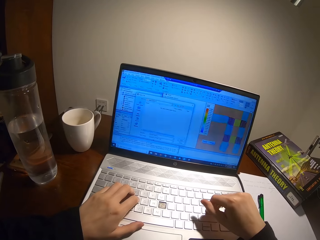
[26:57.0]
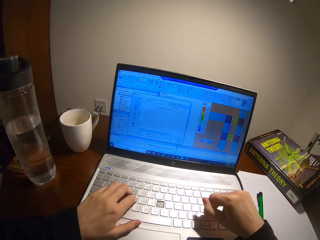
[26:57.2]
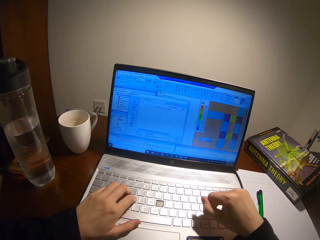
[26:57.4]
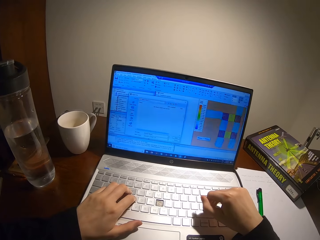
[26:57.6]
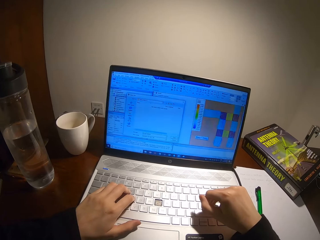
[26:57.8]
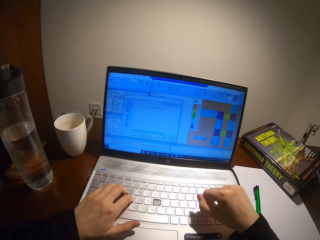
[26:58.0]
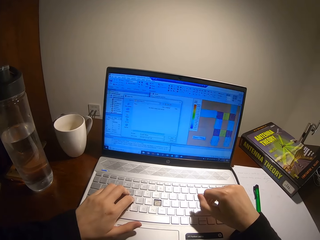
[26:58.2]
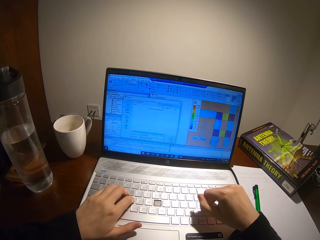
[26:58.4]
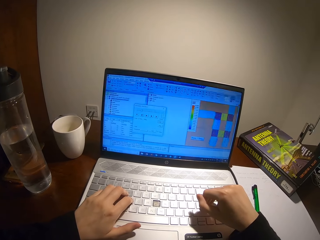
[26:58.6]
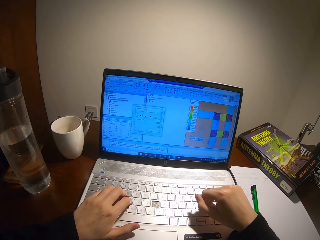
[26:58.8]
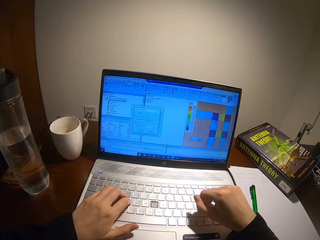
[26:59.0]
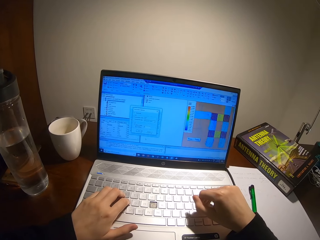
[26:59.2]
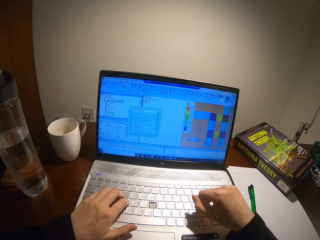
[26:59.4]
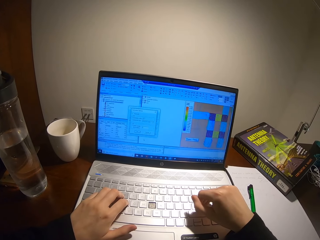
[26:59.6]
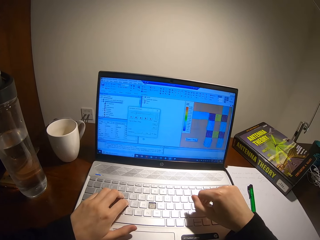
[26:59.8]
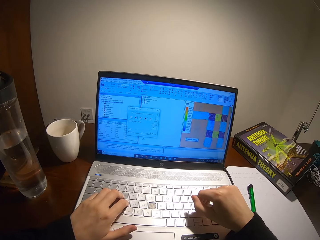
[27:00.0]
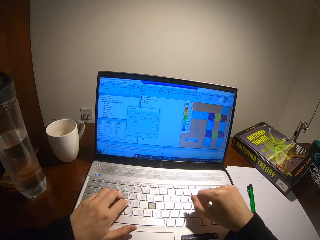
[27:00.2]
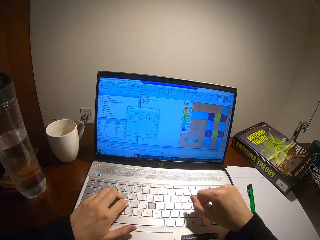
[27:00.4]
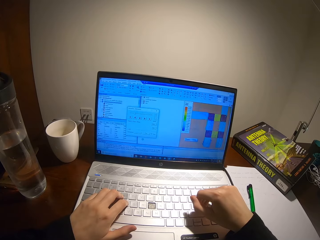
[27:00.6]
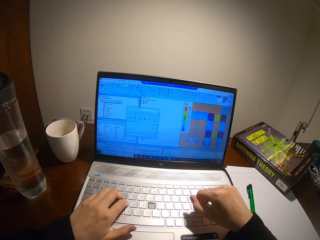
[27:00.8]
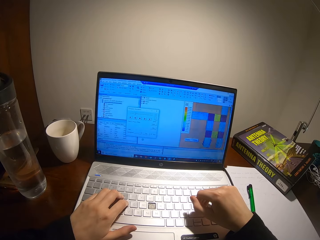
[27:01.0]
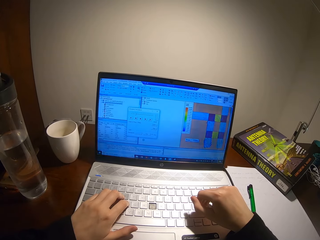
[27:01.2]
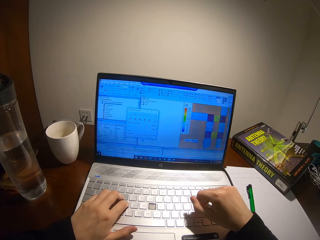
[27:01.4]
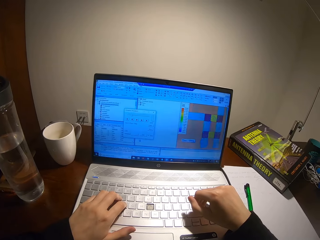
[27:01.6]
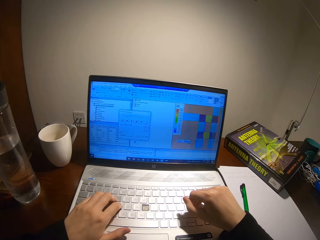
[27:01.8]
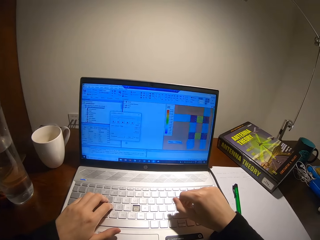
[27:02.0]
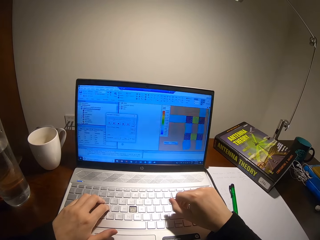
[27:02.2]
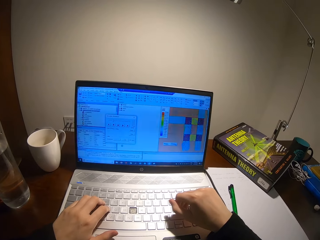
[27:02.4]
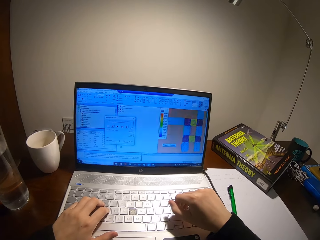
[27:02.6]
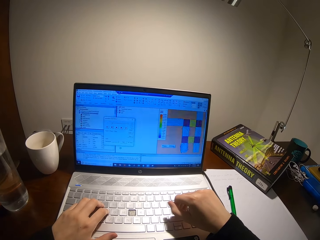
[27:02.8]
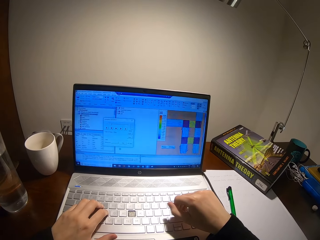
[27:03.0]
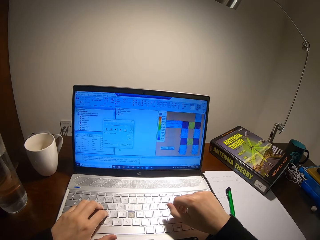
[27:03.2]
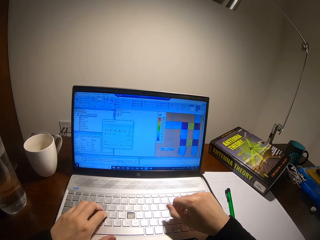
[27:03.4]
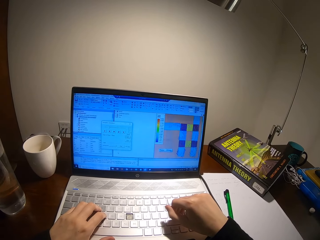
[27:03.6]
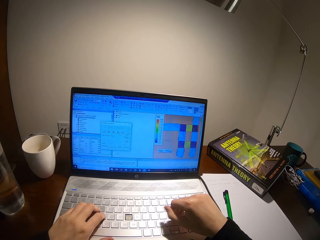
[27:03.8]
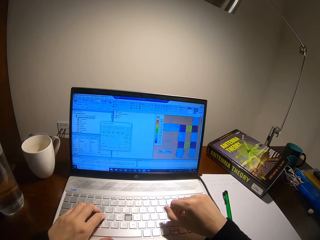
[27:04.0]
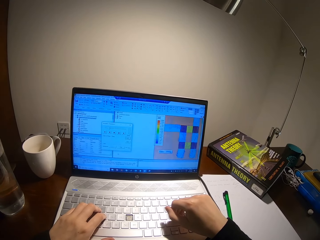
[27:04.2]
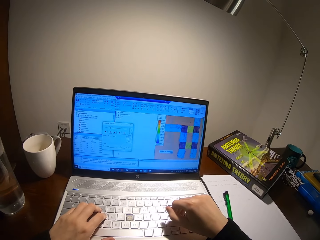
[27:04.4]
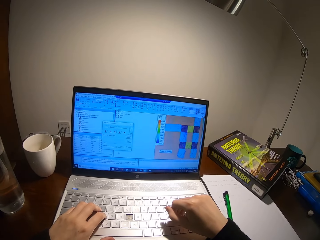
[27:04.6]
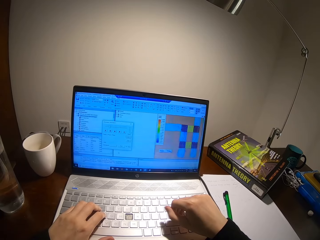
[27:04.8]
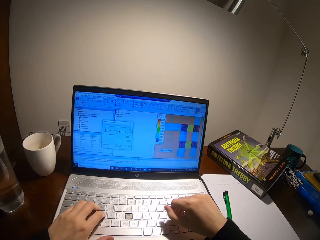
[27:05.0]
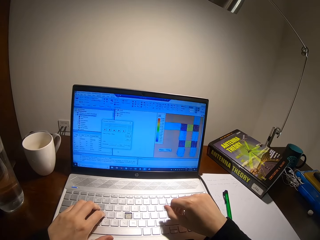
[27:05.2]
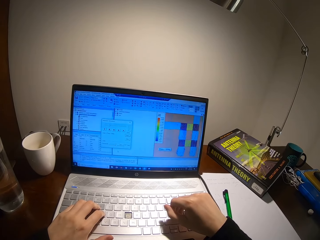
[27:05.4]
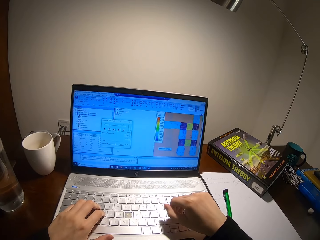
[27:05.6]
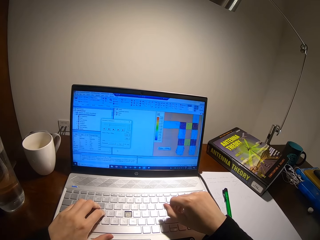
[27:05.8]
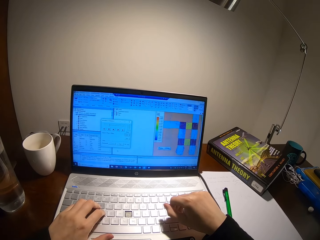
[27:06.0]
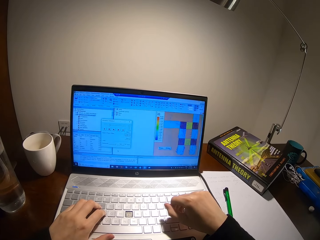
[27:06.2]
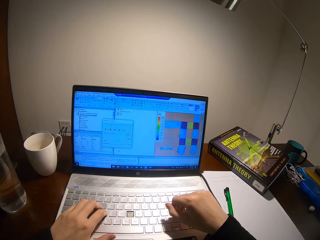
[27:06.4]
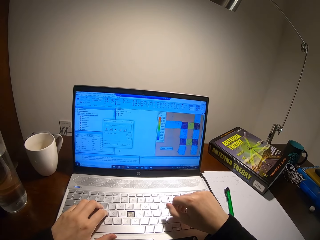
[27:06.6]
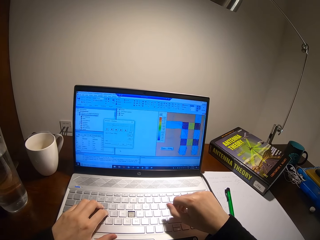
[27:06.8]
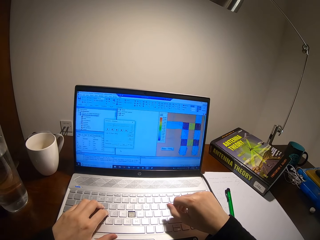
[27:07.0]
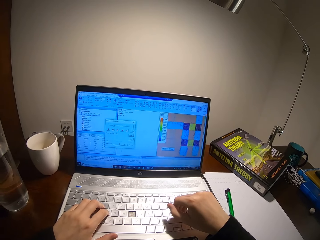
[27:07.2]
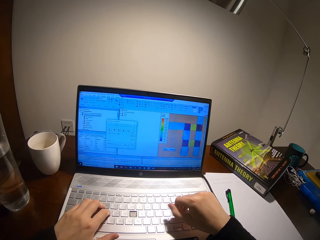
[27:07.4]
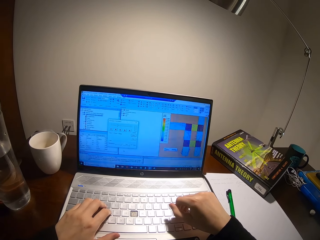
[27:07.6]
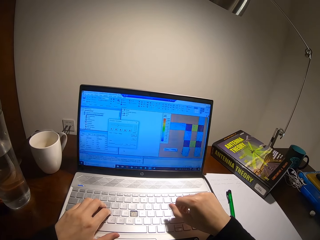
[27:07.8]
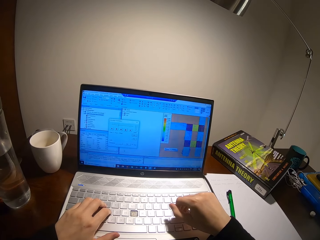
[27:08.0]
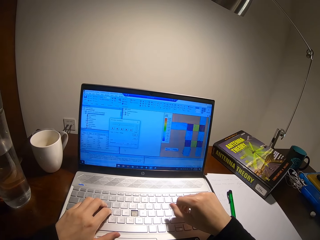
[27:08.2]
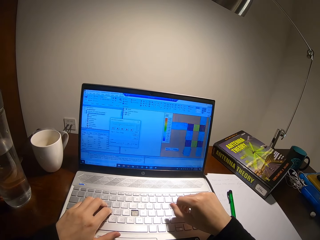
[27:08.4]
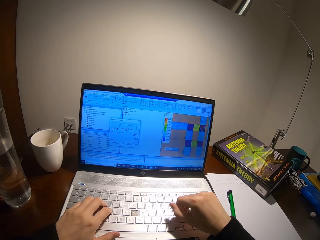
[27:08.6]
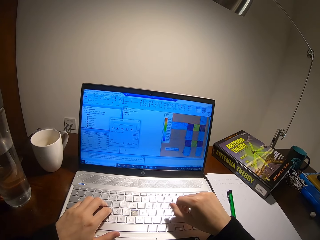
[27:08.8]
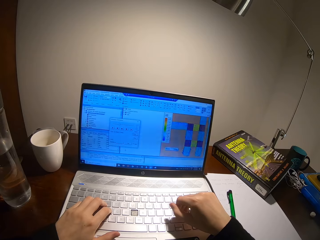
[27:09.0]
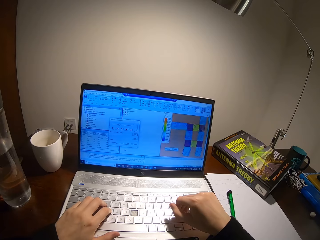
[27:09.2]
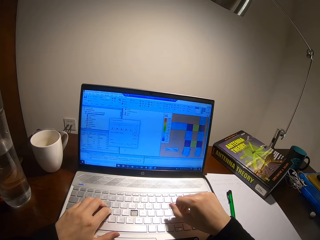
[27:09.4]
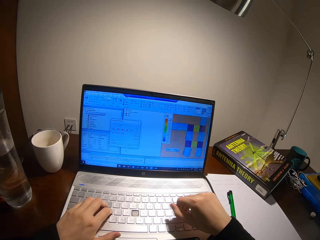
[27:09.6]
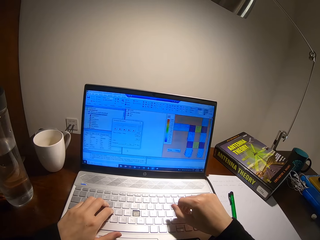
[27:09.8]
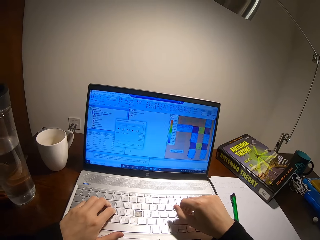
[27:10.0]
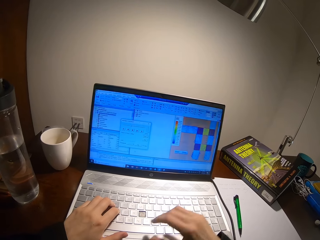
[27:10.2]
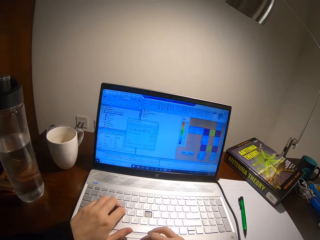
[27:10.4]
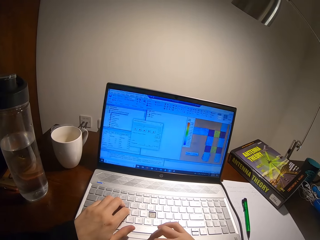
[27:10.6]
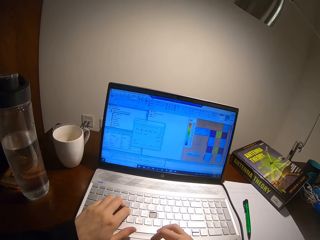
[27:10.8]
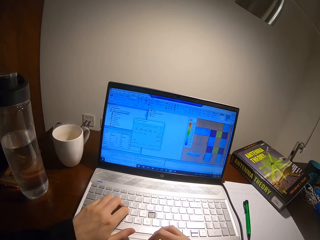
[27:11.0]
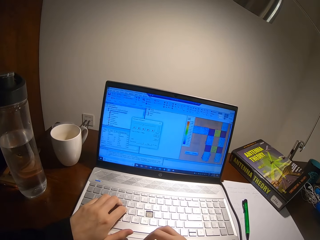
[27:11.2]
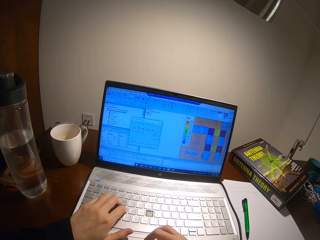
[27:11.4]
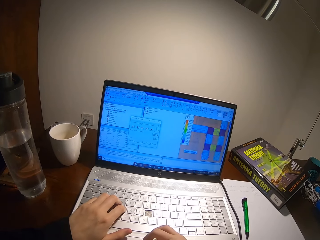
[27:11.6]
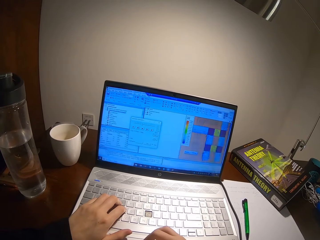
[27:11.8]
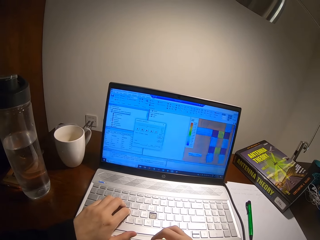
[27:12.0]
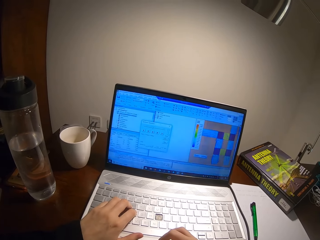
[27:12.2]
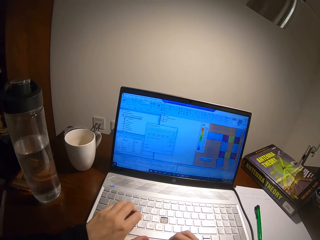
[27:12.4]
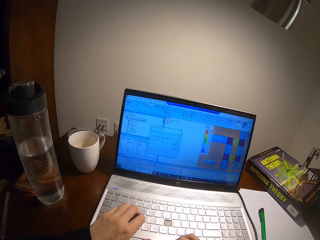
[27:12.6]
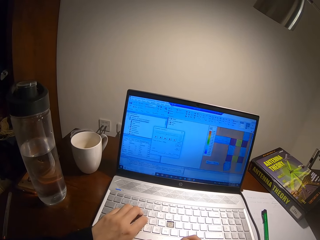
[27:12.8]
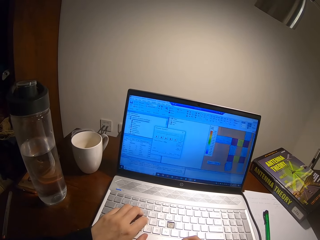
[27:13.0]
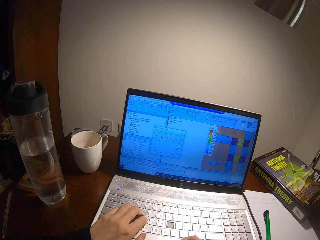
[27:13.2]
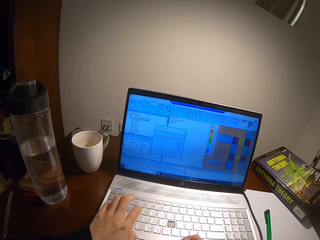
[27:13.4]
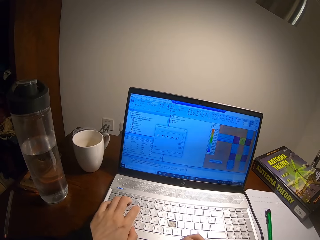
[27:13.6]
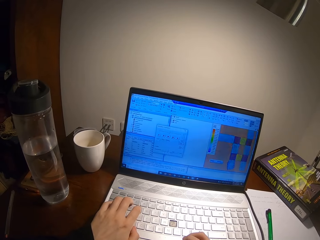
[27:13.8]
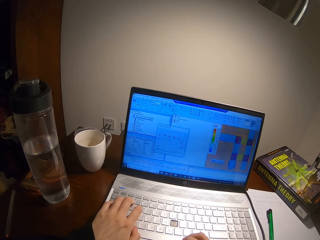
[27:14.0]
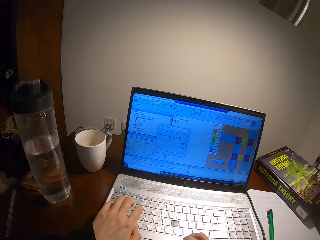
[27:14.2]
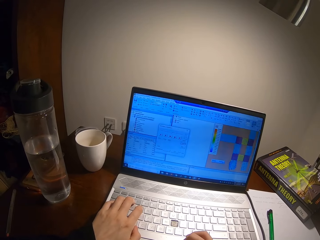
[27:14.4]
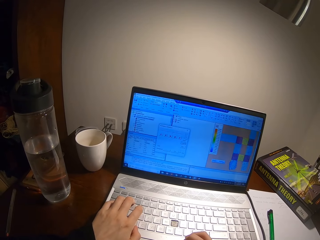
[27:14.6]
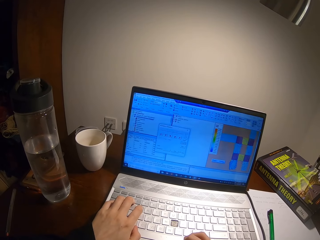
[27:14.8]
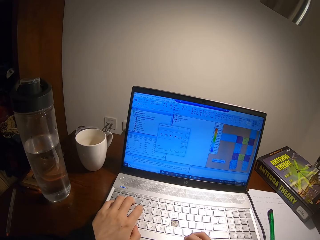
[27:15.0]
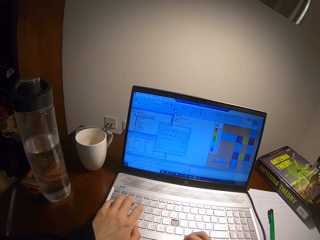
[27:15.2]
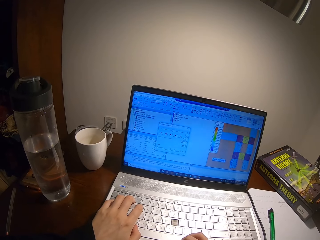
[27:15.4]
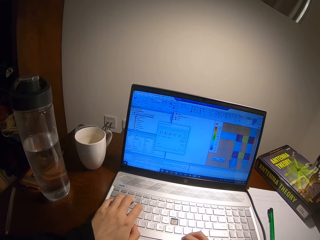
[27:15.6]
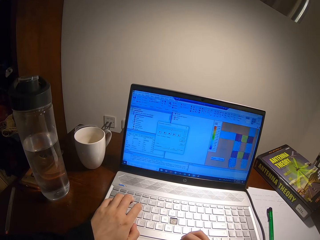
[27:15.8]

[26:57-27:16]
The camera wearer reads from a laptop. They use the touchpad.

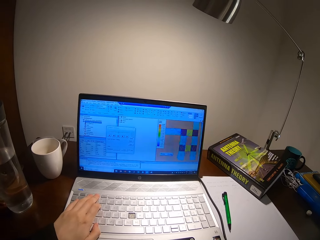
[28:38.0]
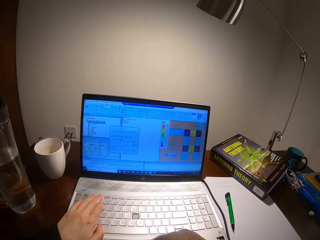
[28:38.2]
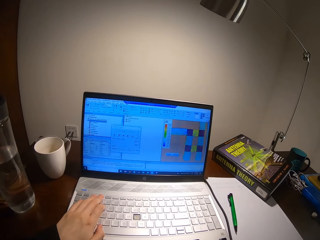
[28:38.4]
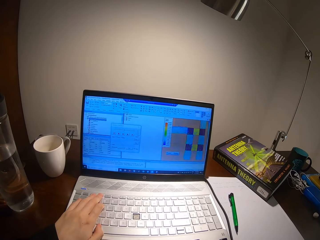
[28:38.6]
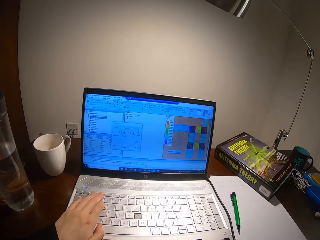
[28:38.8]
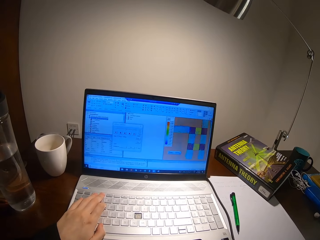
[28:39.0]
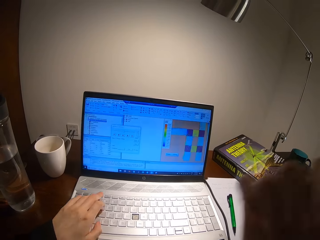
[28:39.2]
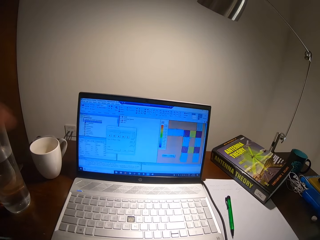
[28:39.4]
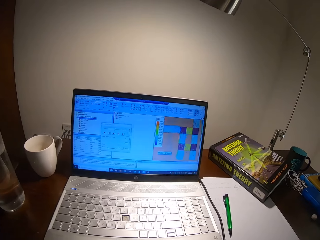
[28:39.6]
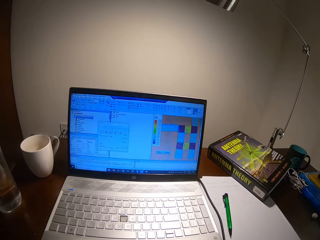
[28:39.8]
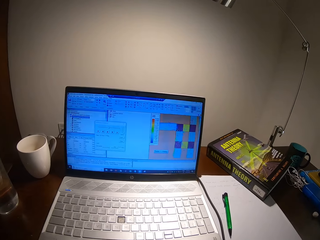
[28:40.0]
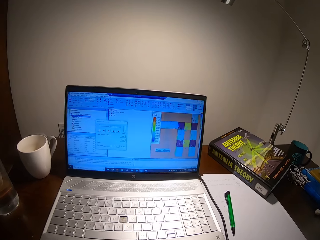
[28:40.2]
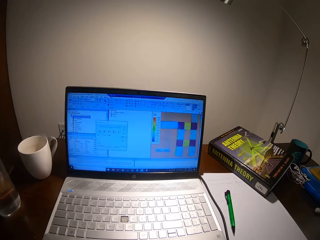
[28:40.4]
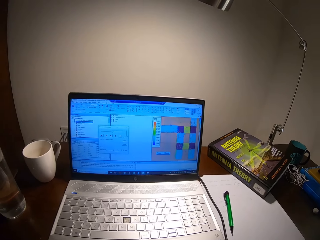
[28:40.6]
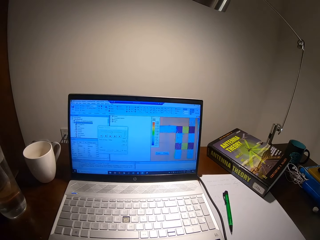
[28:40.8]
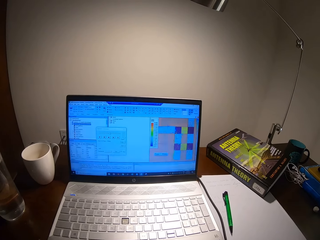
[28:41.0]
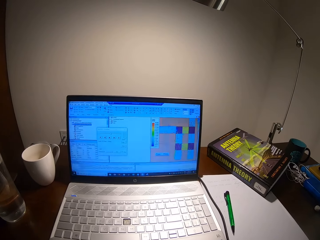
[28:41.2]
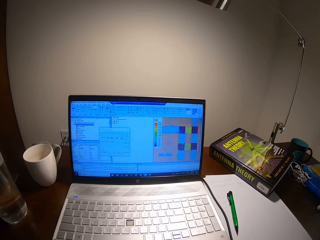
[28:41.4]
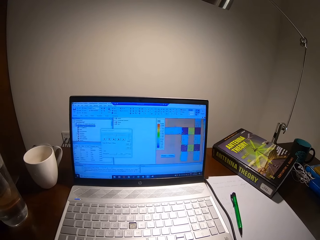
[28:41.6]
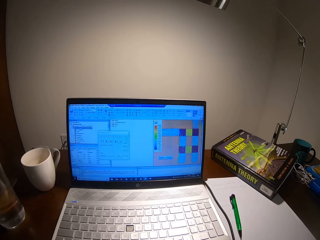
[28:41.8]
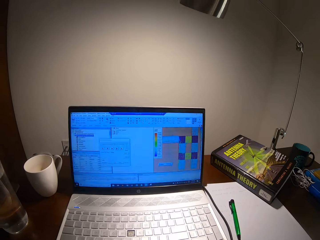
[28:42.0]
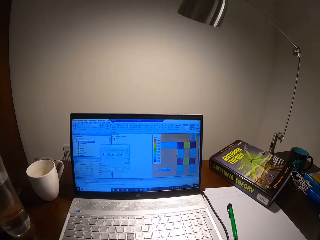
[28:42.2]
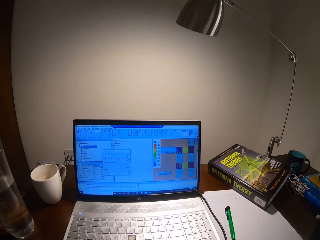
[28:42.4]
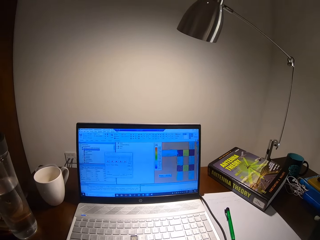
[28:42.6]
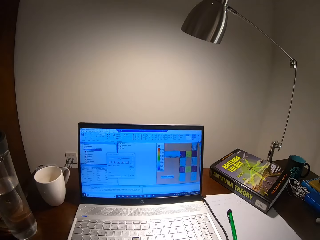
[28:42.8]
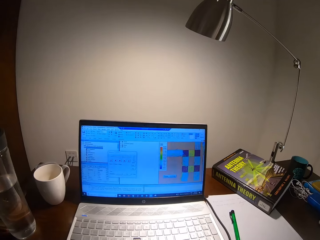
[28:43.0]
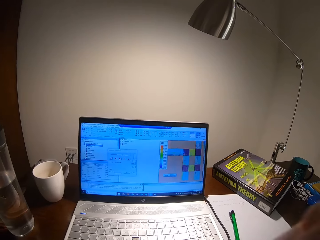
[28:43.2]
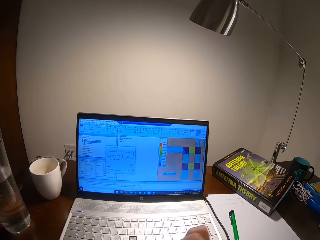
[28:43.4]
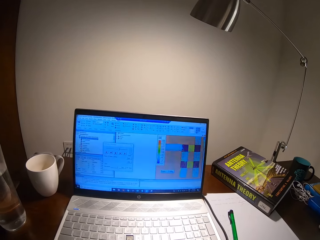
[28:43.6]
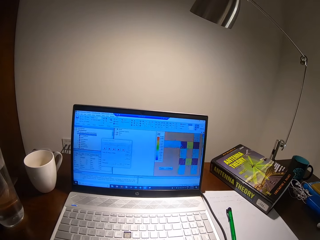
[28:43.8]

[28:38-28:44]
The camera wearer fixes the camera.
